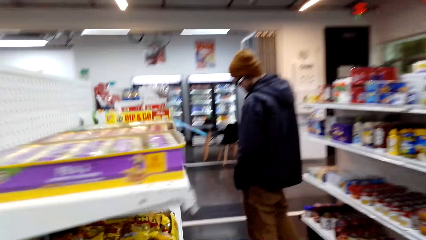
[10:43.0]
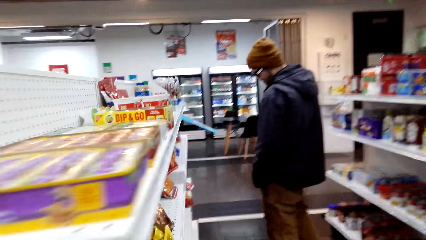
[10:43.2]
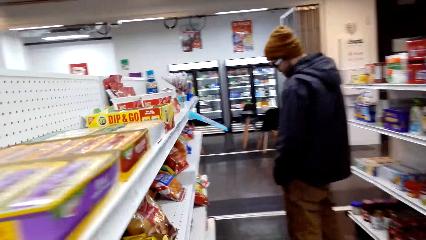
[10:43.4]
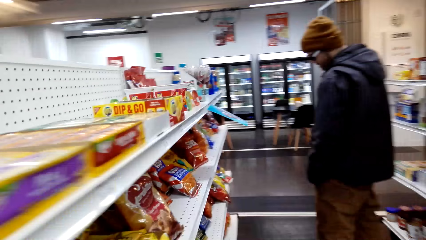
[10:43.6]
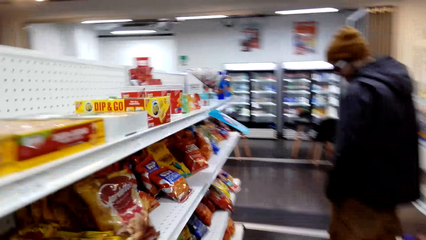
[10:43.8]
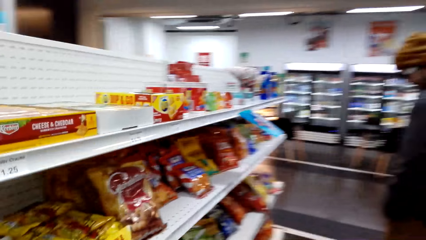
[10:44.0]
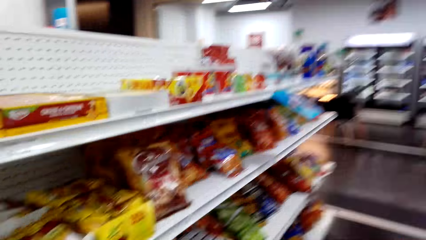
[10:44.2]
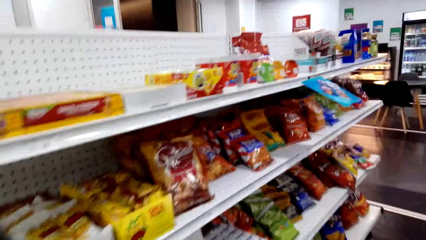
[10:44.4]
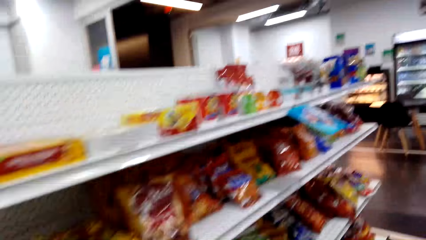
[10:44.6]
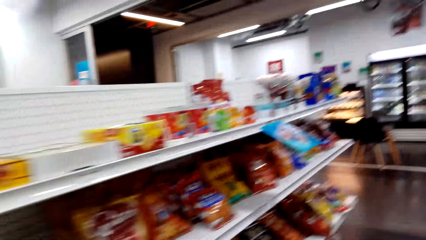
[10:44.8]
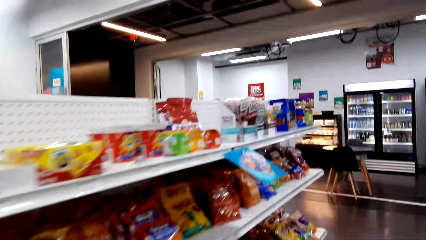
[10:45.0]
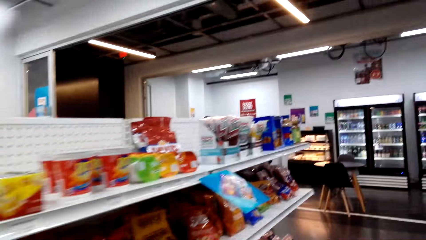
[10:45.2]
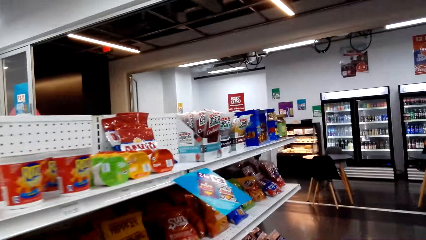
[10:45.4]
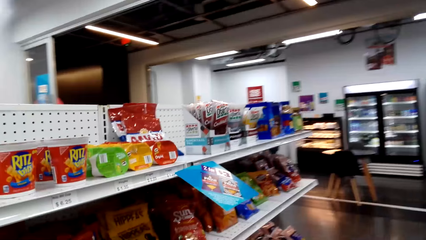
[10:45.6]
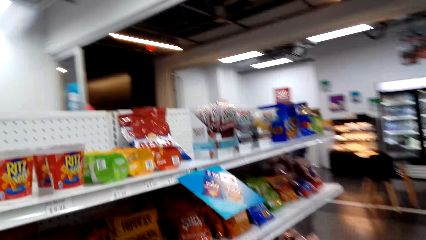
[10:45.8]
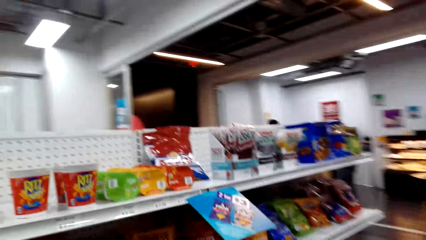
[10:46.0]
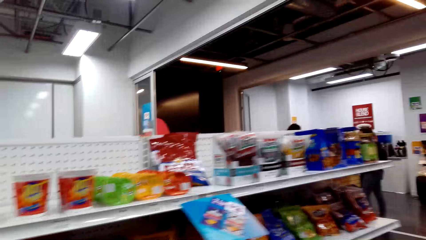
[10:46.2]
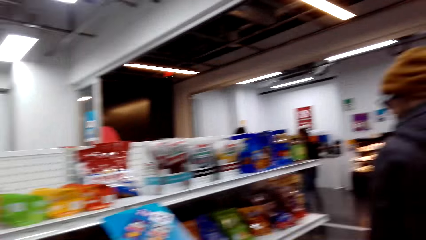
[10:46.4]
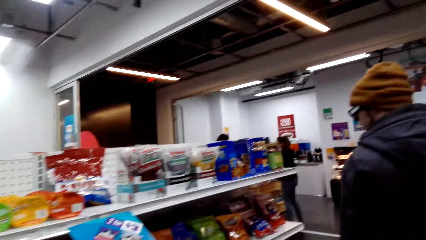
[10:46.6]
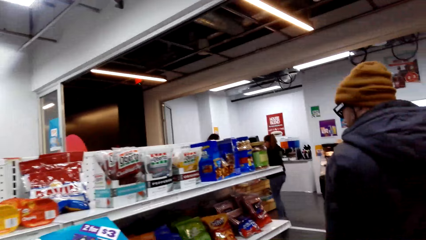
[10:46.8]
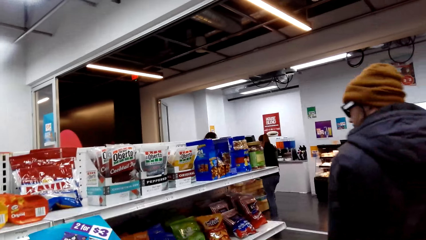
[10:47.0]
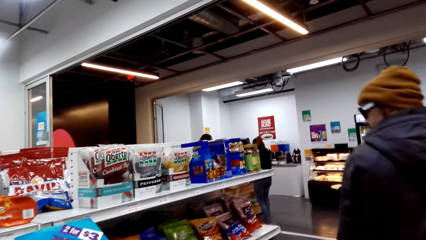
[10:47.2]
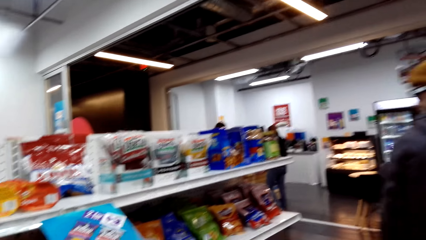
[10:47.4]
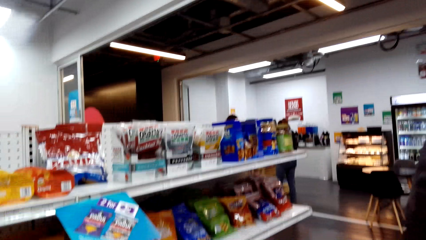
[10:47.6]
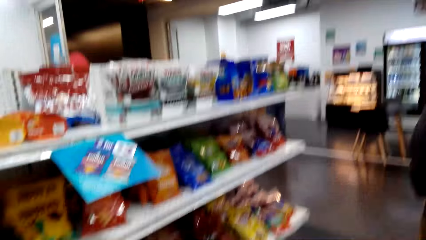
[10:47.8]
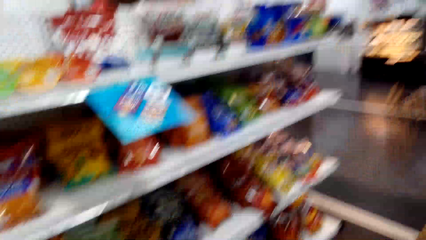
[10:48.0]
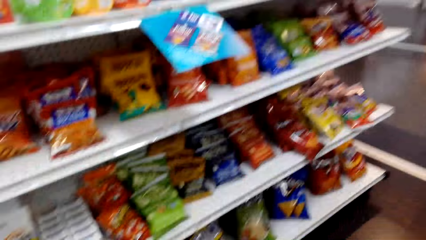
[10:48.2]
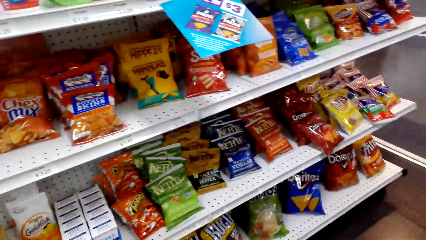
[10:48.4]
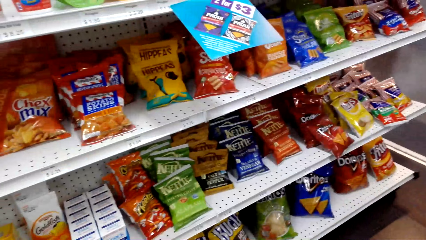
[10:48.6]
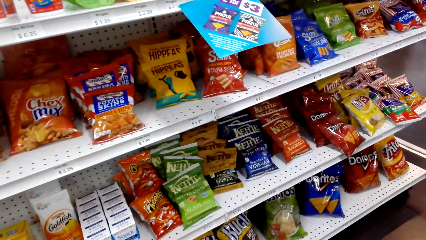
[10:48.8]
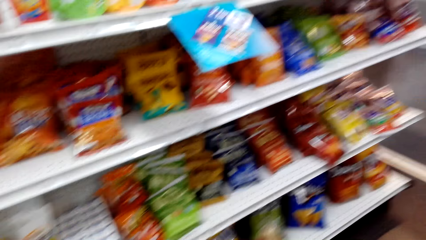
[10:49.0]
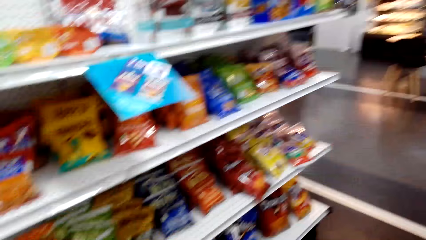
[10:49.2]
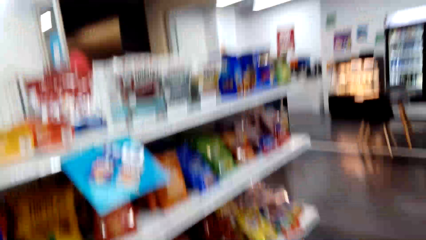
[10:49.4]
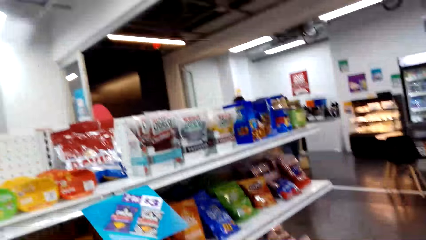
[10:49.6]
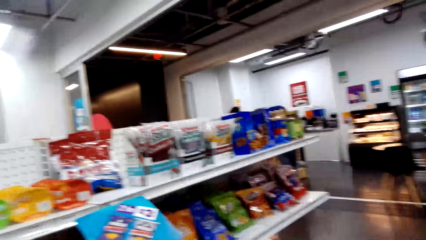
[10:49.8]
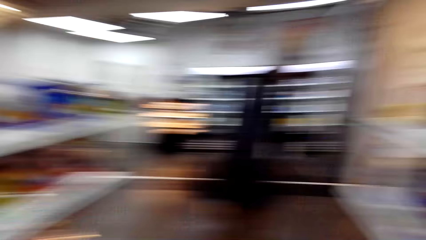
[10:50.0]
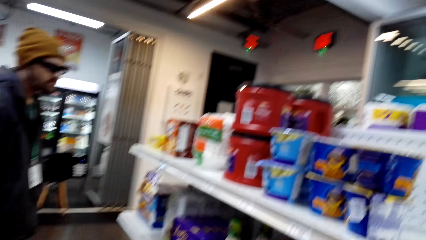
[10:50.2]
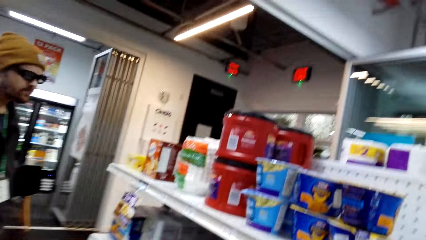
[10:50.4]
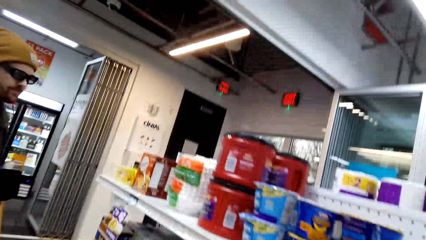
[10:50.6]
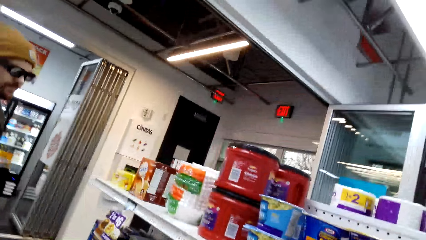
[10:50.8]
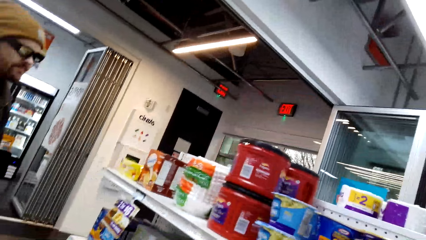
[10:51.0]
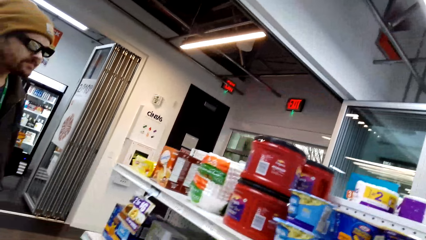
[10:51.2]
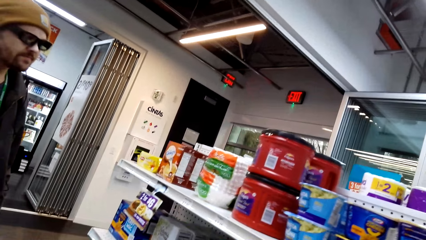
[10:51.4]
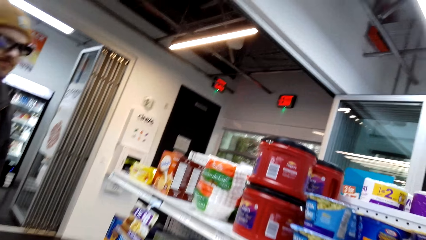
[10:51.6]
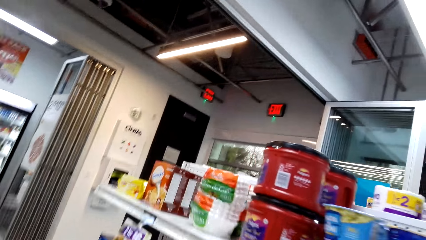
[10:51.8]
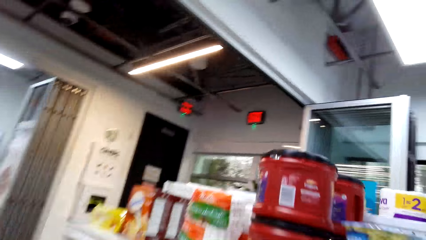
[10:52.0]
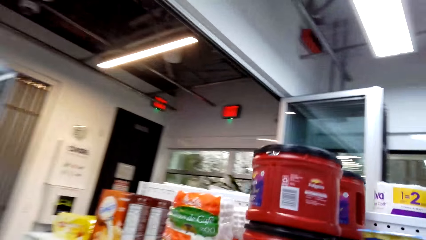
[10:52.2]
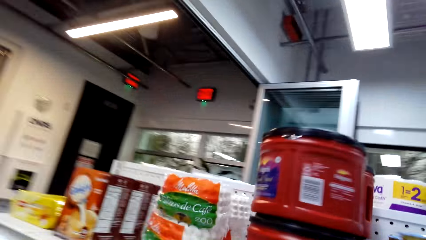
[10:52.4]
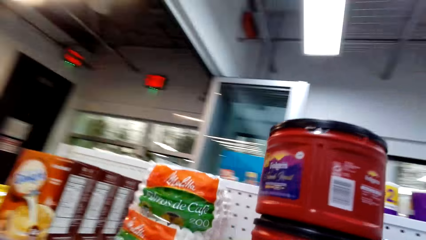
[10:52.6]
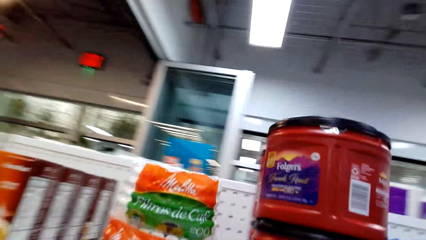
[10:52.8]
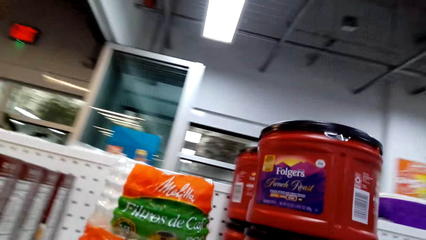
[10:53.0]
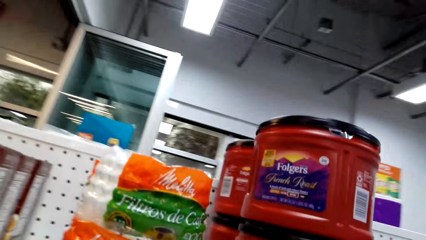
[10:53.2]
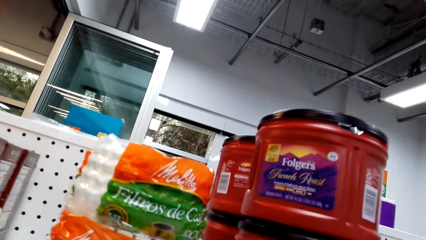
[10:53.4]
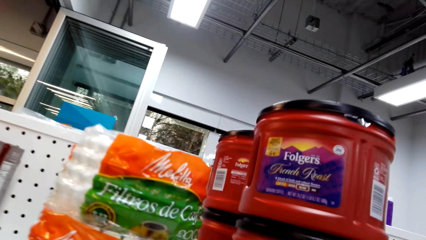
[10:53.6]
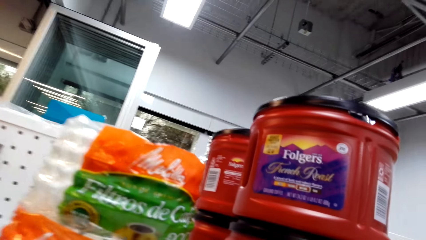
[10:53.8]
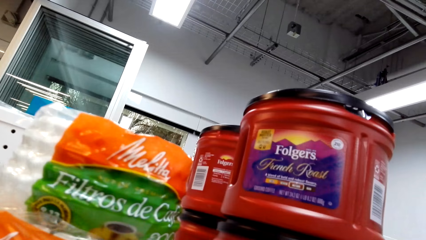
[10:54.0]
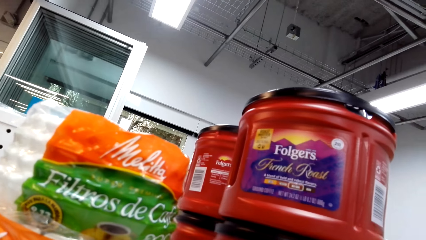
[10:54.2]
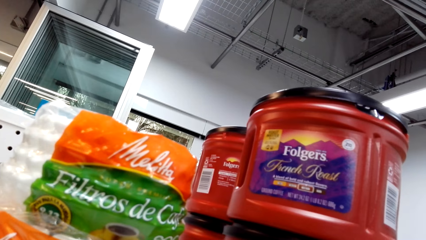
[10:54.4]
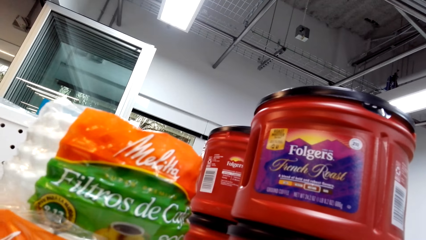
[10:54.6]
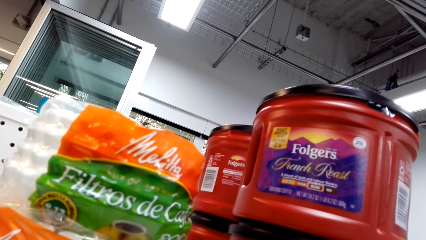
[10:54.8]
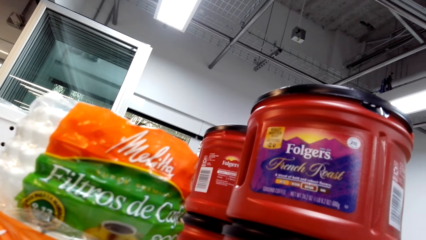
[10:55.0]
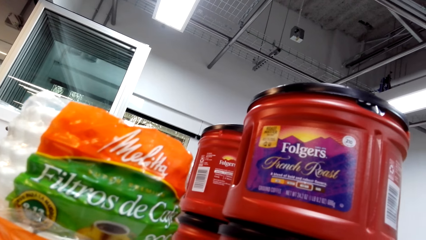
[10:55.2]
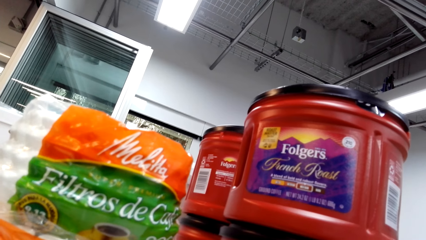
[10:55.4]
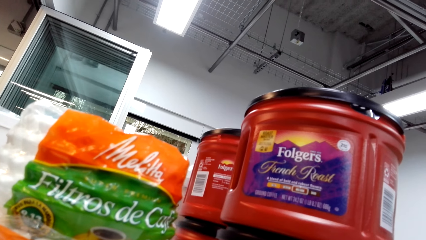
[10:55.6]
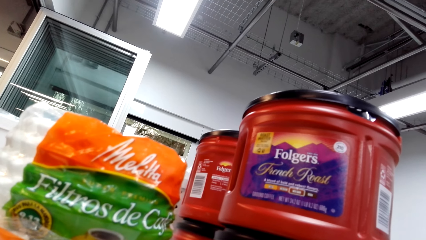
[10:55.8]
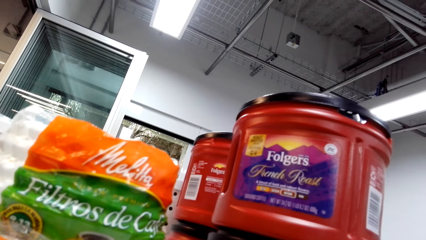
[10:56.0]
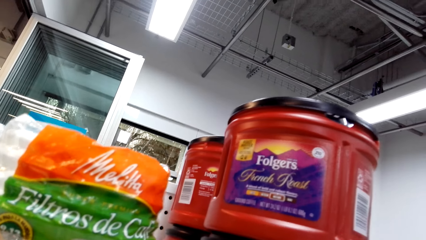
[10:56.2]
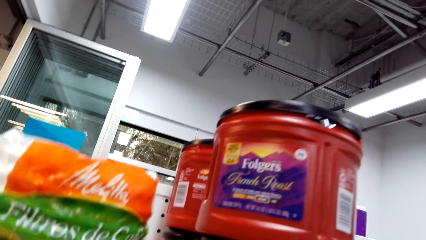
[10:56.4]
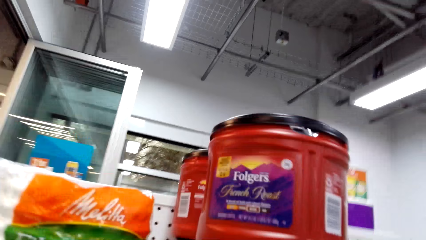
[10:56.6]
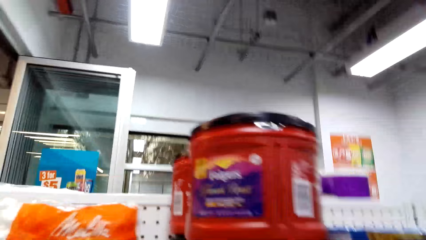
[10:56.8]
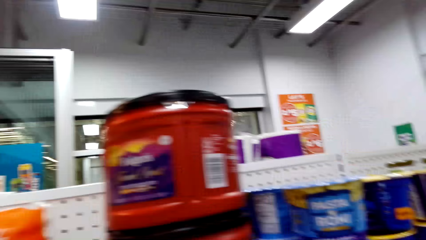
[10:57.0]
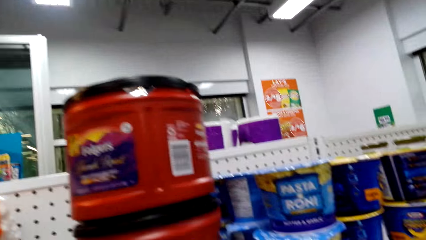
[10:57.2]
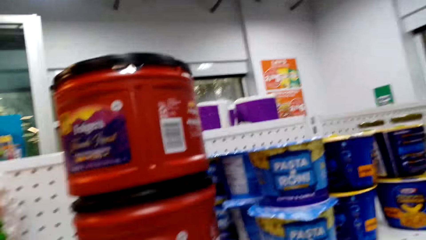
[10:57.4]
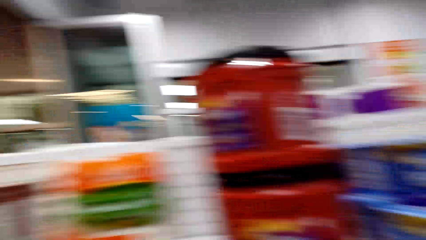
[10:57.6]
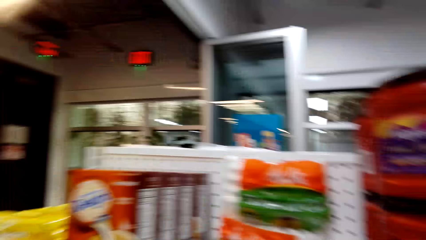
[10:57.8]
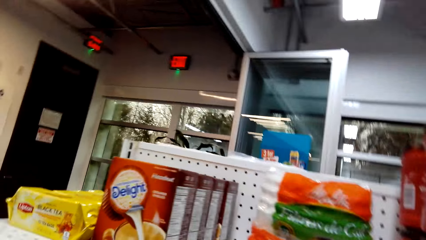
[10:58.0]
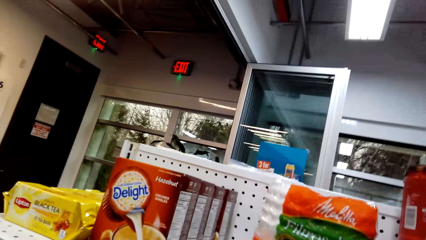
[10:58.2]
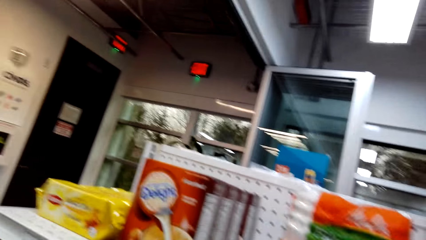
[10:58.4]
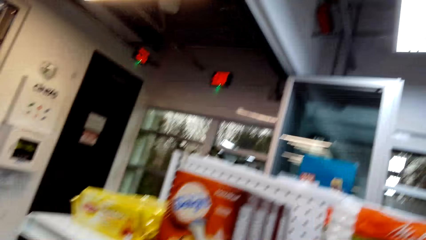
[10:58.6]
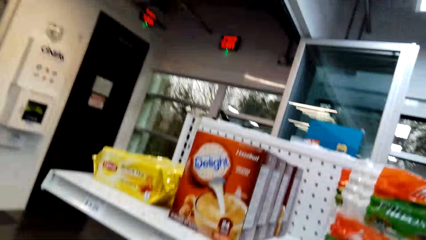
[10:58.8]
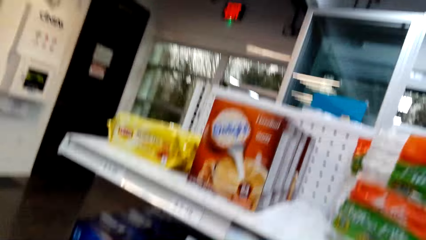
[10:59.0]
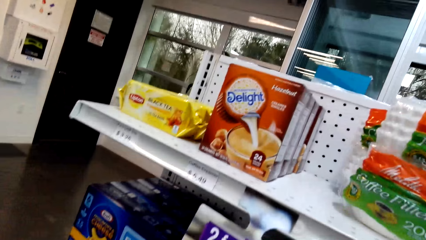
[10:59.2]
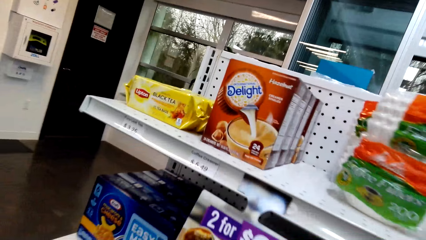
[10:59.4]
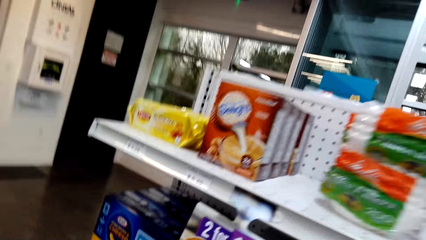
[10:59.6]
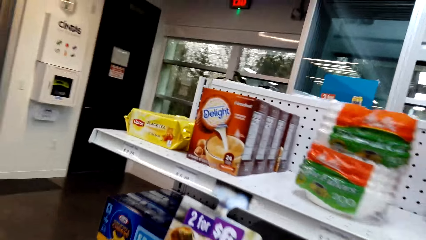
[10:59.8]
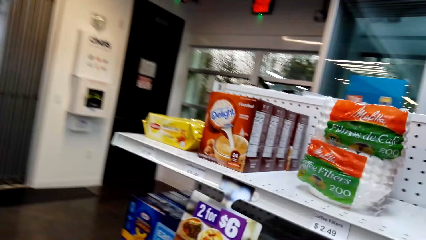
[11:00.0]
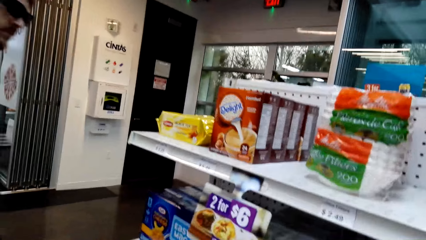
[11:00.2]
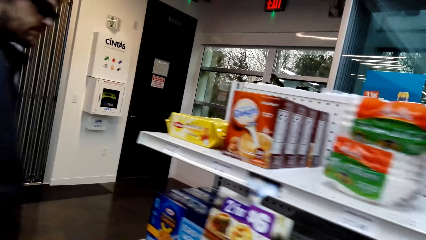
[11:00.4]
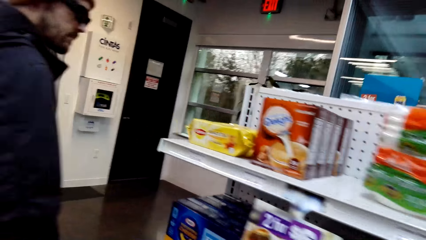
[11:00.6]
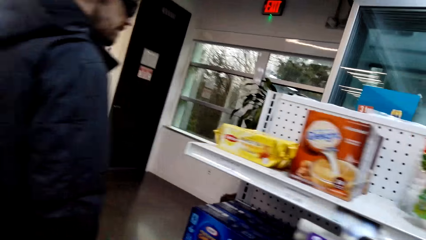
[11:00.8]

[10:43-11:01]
A man looks at the shelves. The camera wearer looks at the shelves.
